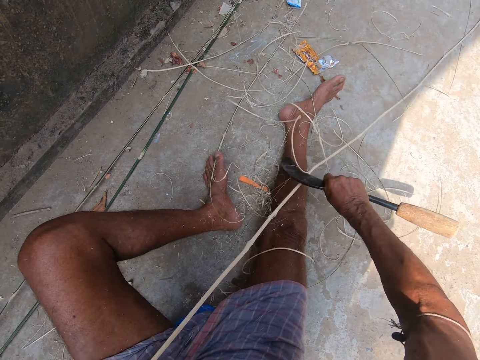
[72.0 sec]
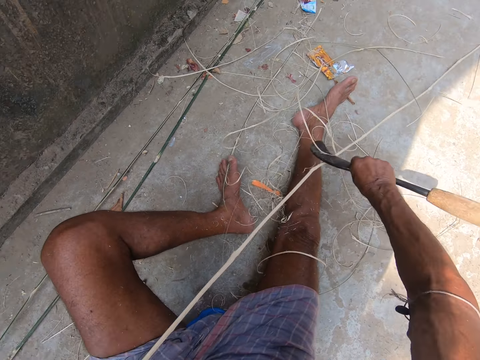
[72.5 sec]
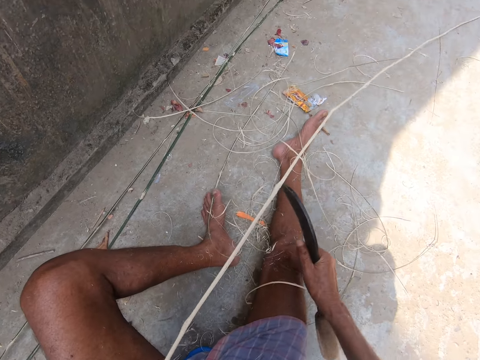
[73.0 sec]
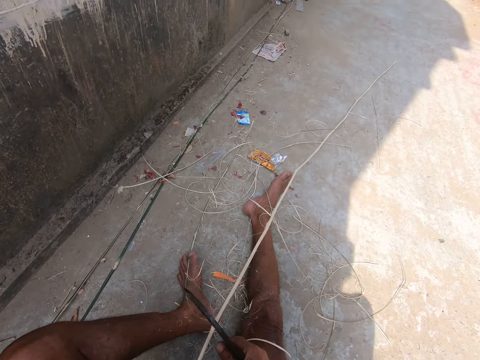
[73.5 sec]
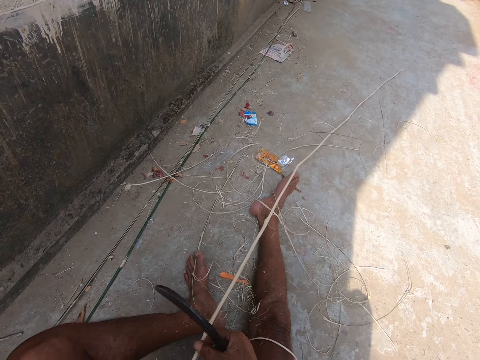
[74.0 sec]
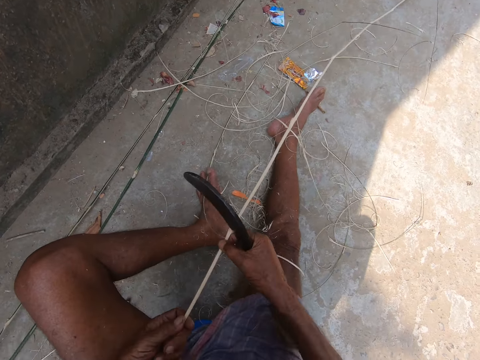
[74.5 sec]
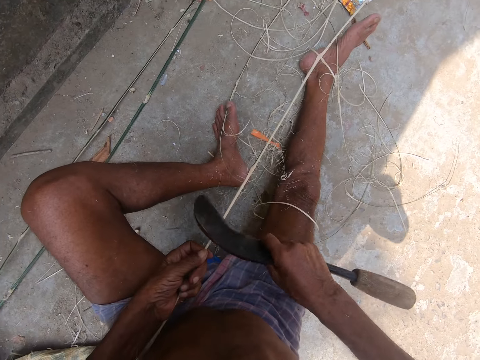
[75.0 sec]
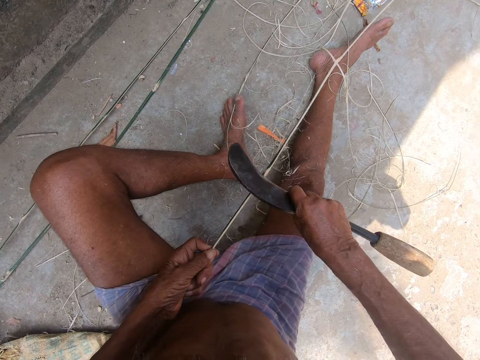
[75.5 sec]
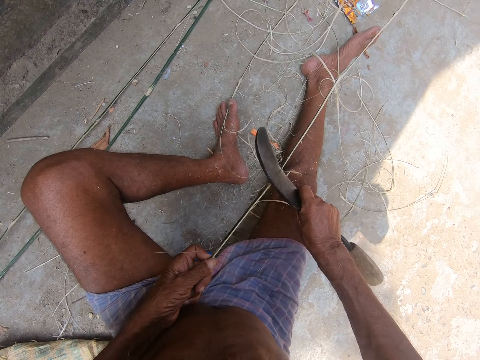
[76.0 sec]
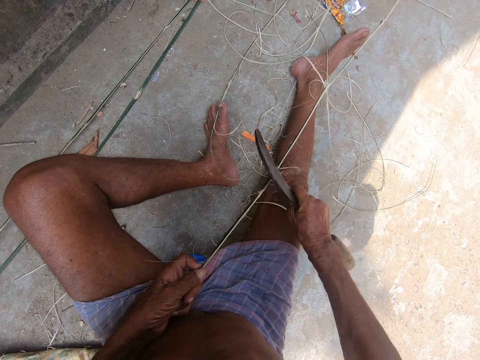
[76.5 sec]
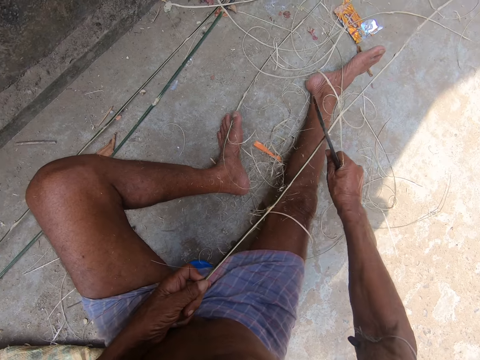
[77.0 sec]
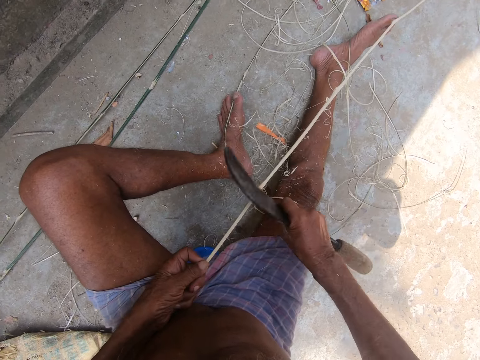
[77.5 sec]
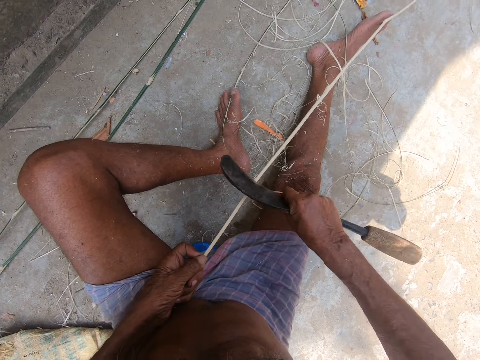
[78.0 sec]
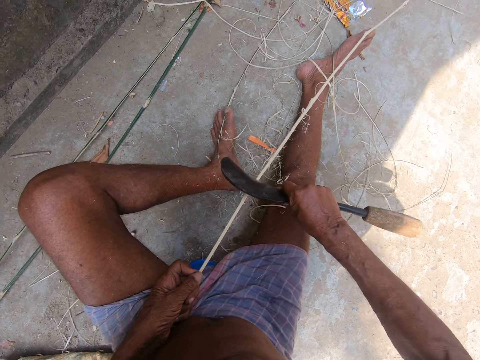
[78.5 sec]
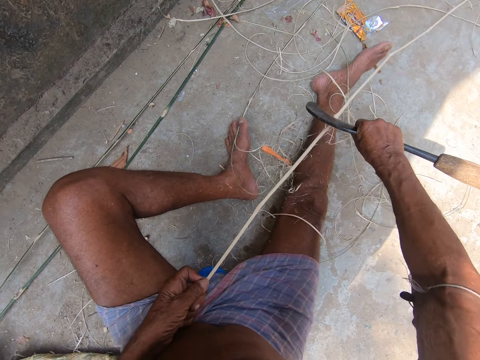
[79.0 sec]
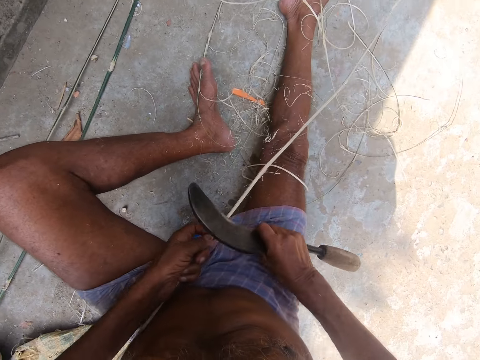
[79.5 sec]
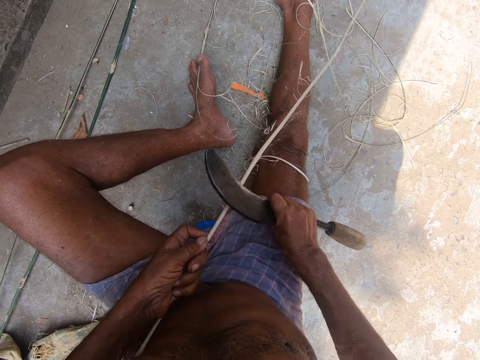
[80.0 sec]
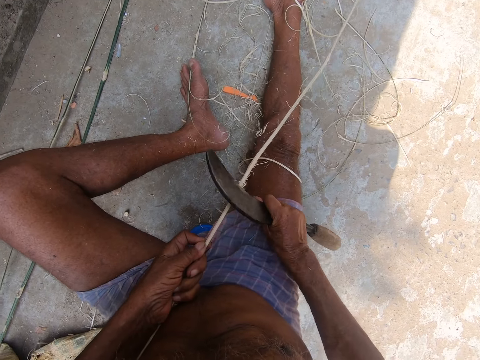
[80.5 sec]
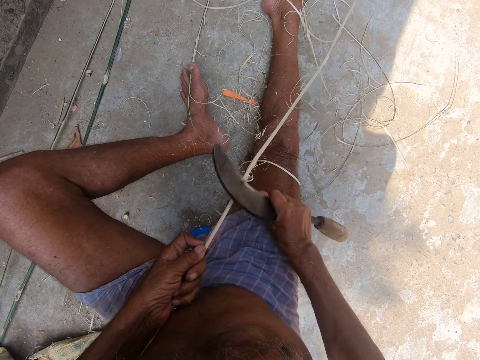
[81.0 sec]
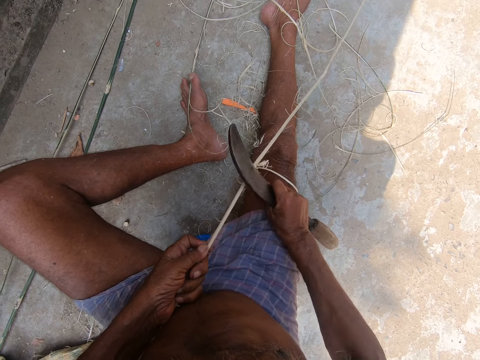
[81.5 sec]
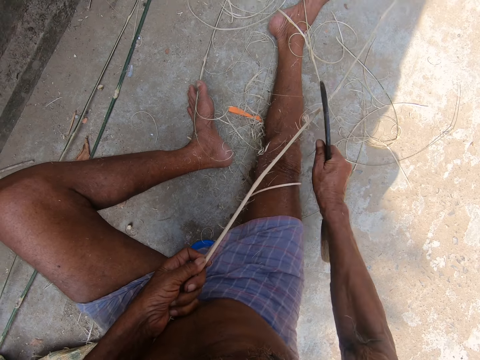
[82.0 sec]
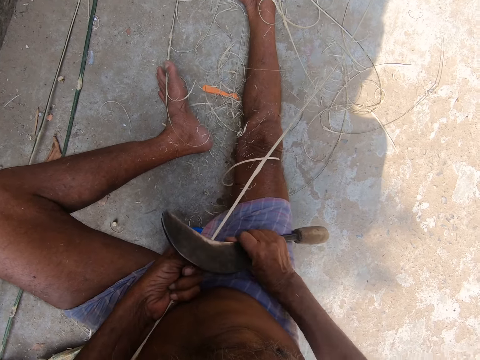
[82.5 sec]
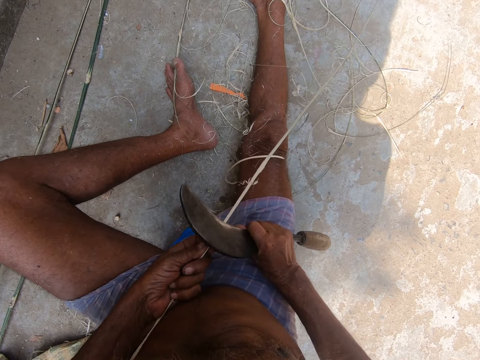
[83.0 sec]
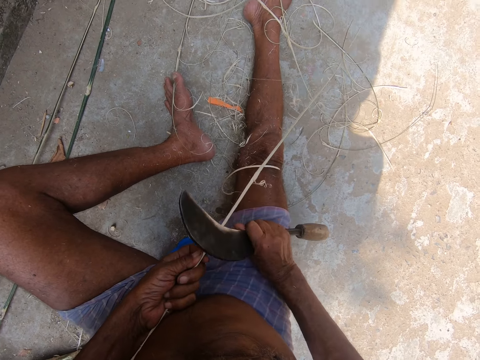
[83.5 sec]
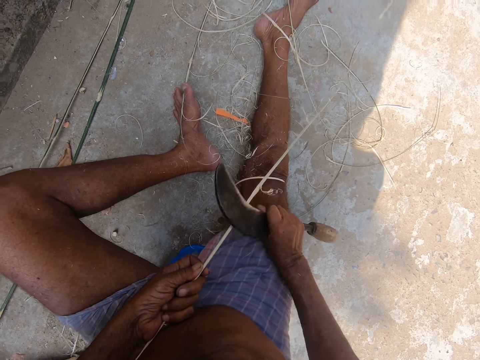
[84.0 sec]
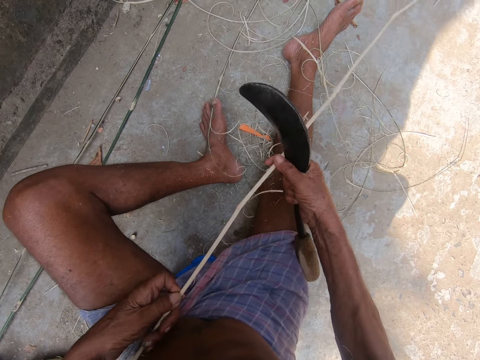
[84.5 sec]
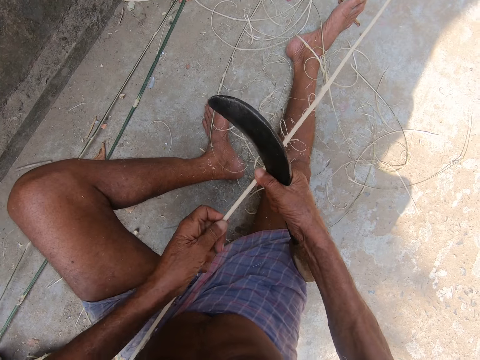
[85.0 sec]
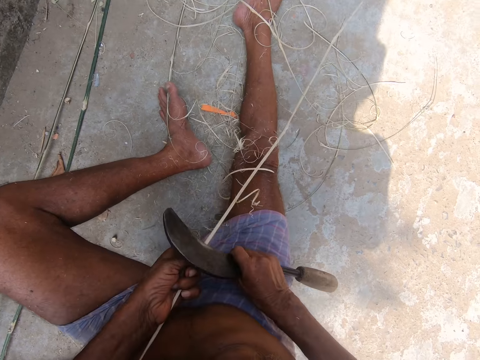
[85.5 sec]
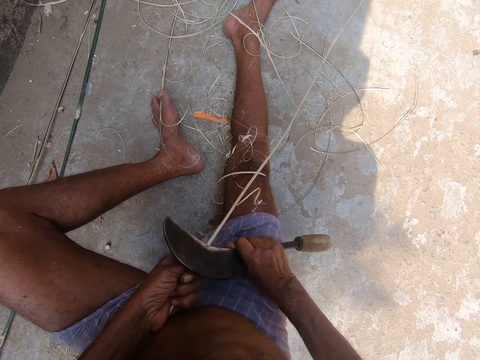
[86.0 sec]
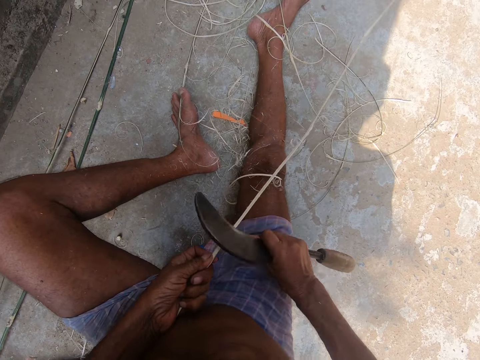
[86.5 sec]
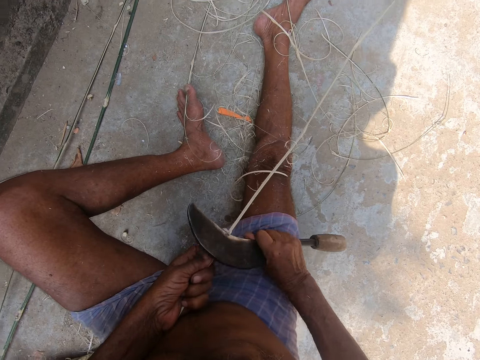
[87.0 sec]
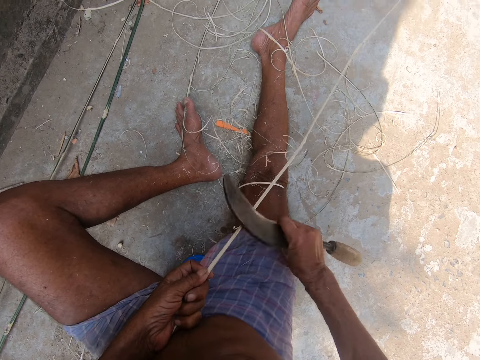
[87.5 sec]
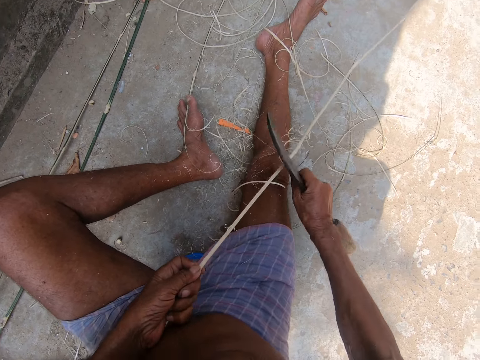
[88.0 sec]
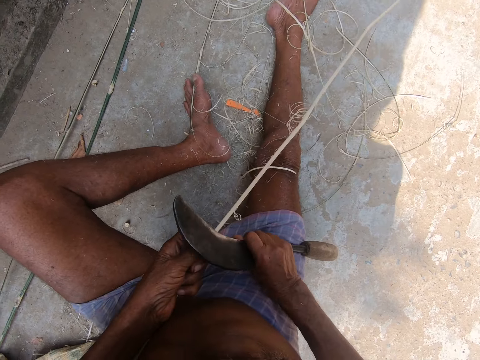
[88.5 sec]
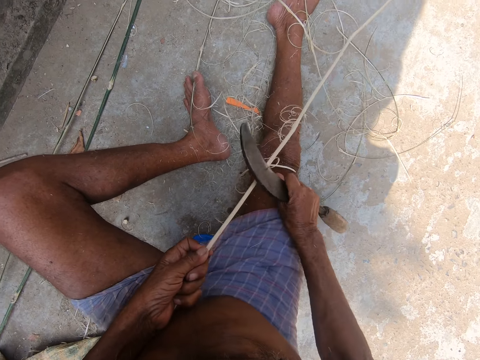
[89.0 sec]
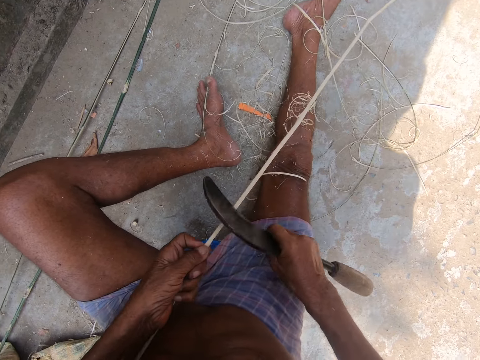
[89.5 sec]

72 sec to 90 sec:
The camera wearer holds the bamboo stick with both hands. They sharpen the bamboo stick with a sickle. They stare at the bamboo stick in hands. They sharpen the bamboo stick with the sickle.

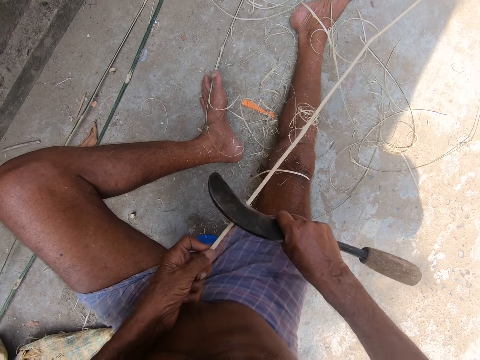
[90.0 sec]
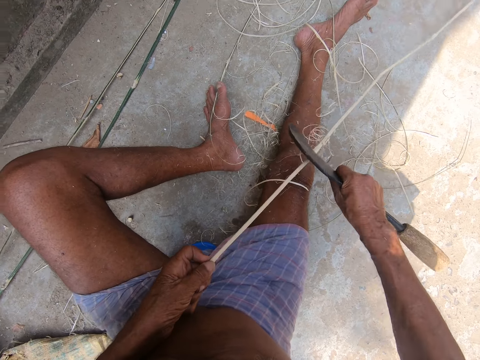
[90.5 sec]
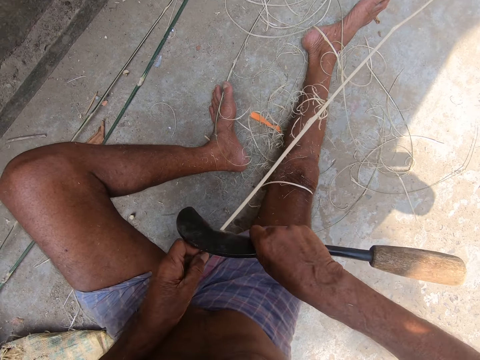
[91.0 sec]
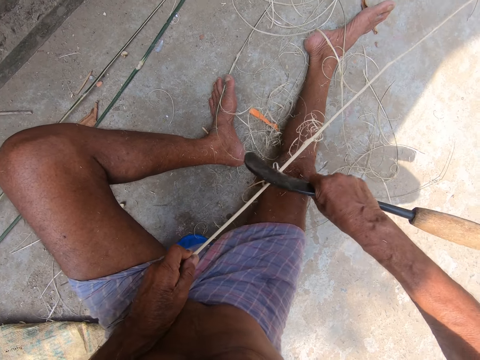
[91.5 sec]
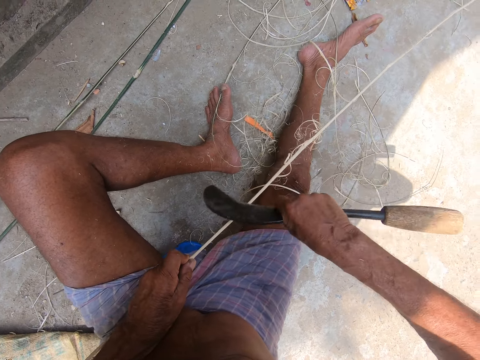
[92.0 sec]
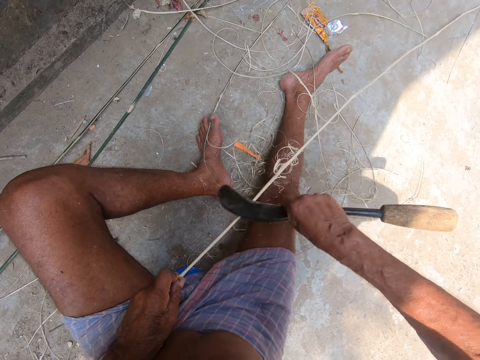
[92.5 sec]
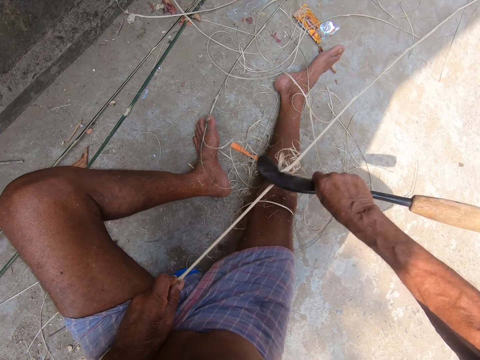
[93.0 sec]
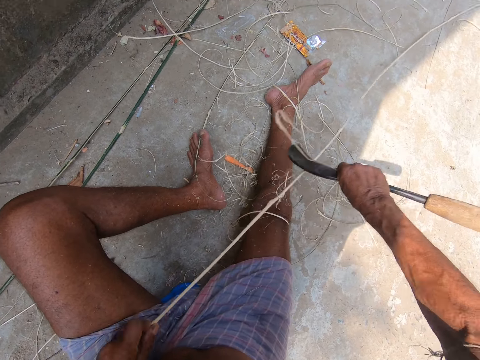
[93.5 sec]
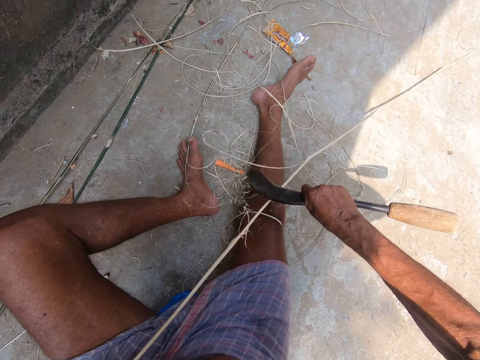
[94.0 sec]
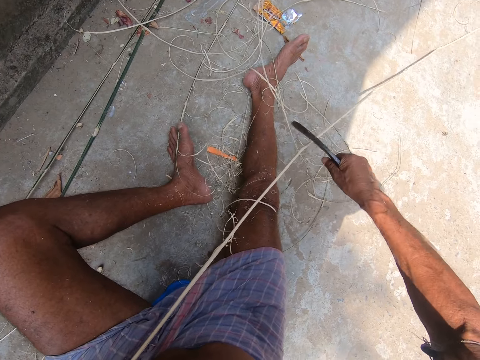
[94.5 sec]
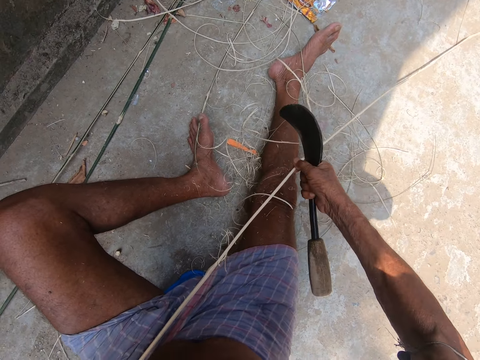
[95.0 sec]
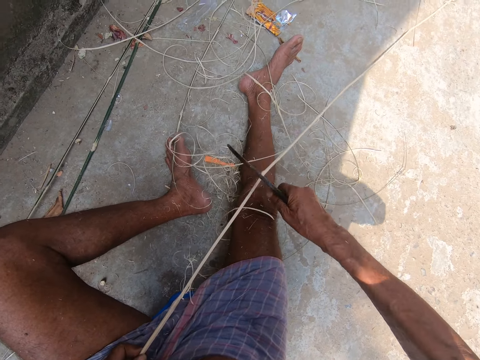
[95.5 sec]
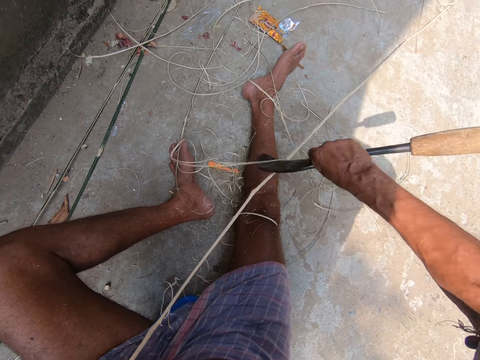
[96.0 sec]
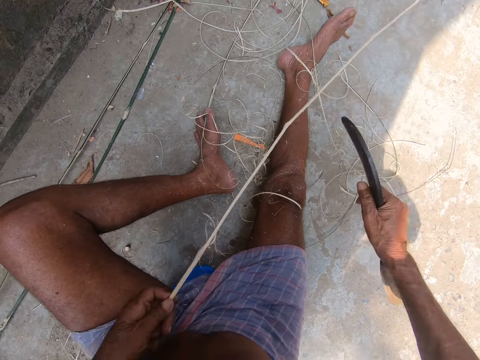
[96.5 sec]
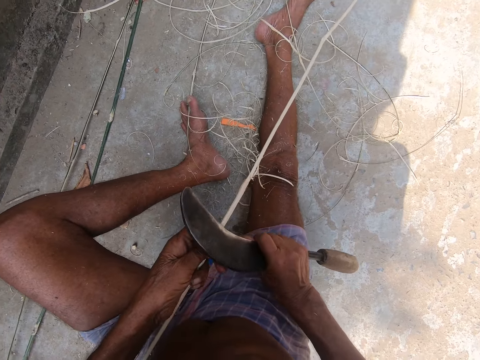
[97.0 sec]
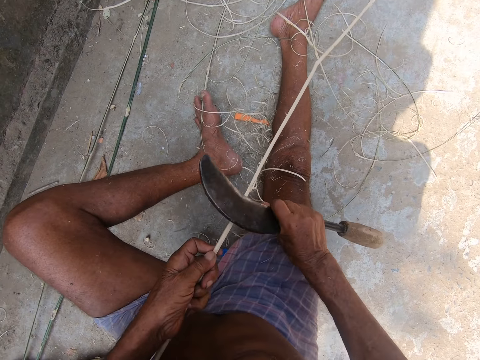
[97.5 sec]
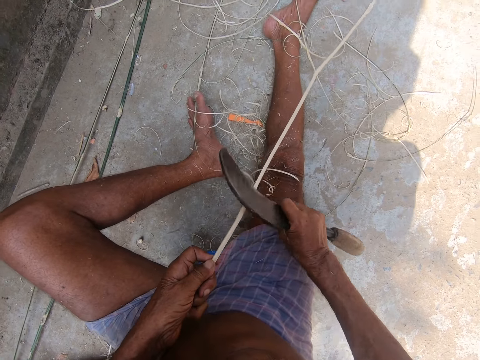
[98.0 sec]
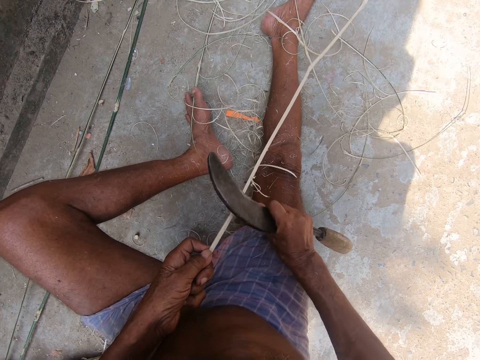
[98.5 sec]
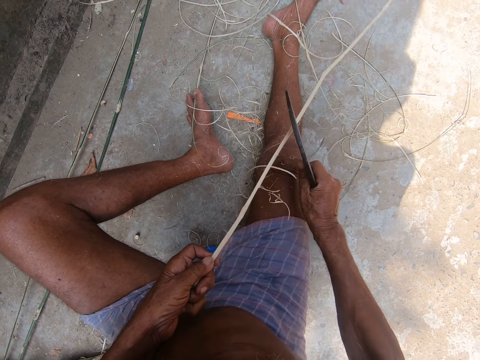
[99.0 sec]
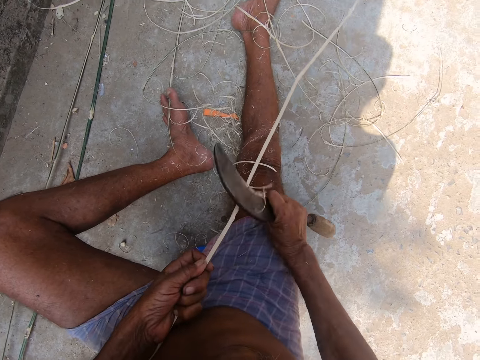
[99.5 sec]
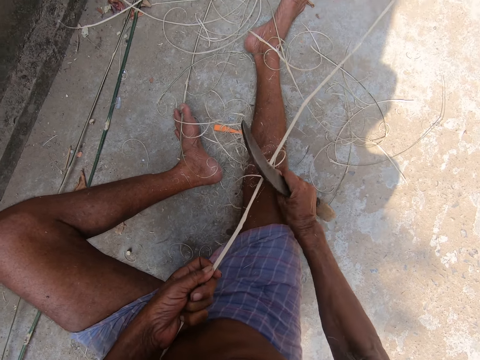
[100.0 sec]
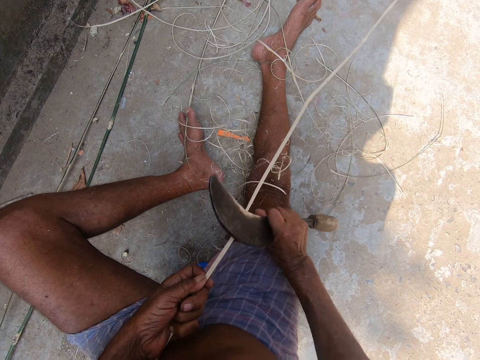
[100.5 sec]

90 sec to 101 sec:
The camera wearer holds the bamboo stick with both hands. They sharpen the bamboo stick with a sickle.
